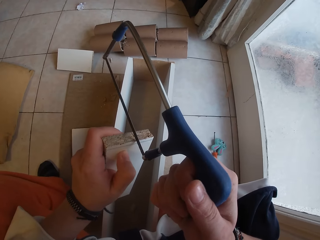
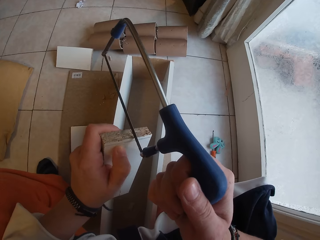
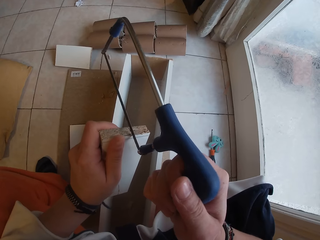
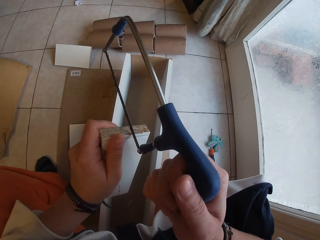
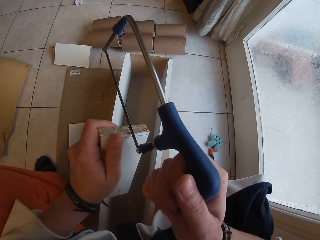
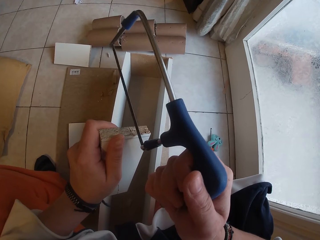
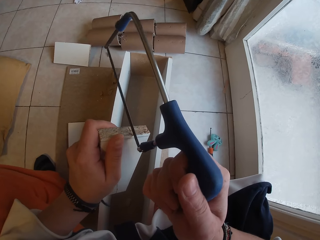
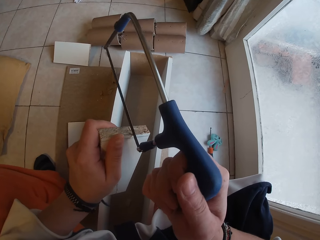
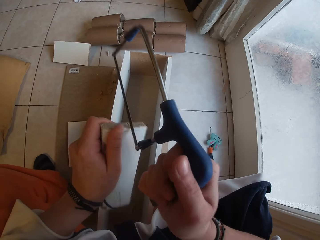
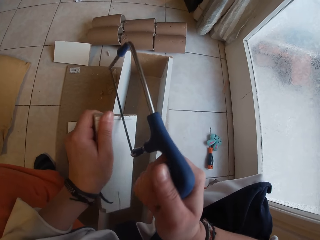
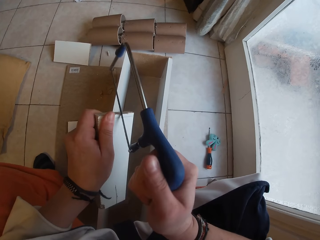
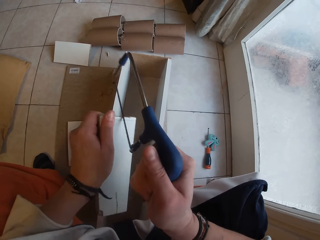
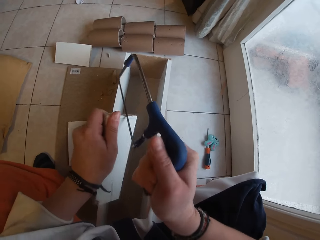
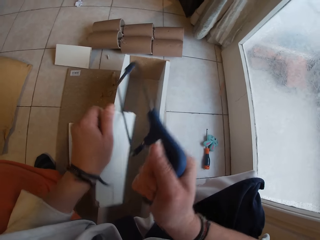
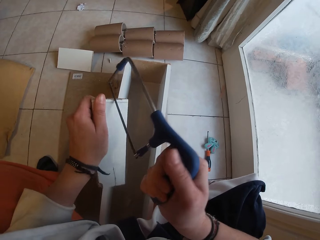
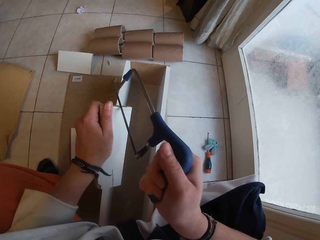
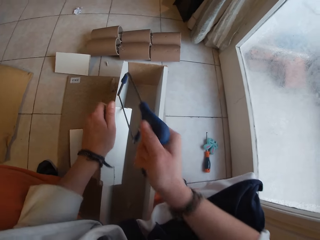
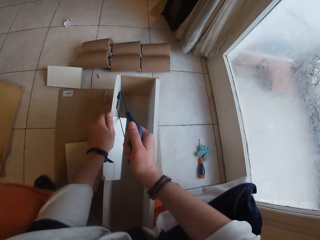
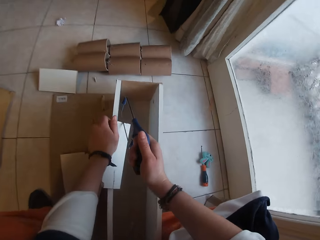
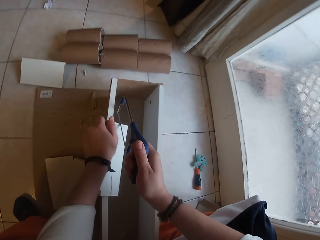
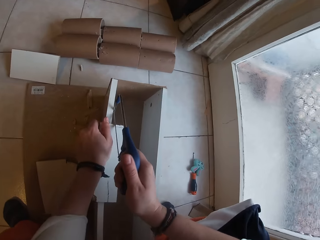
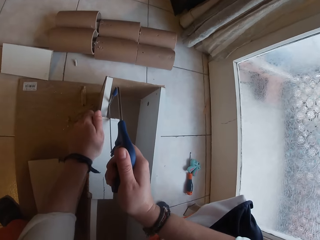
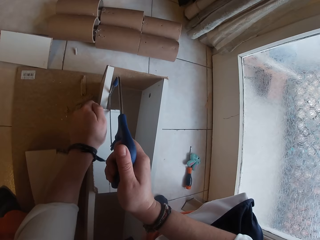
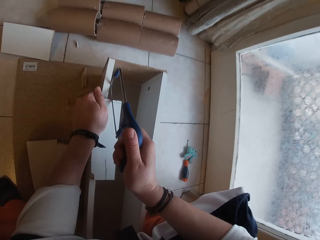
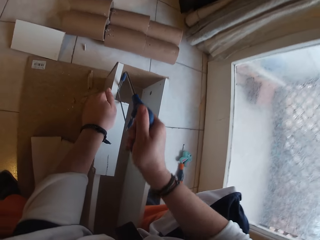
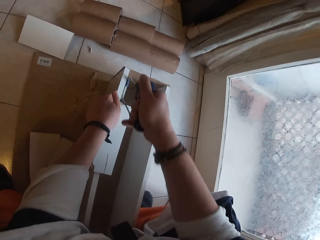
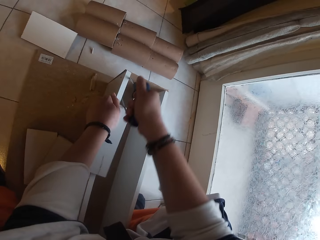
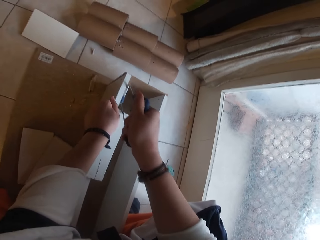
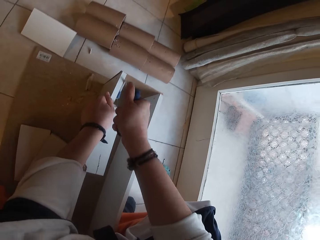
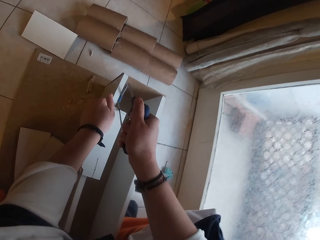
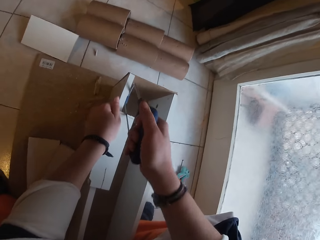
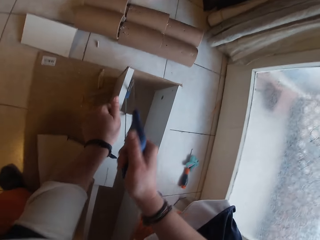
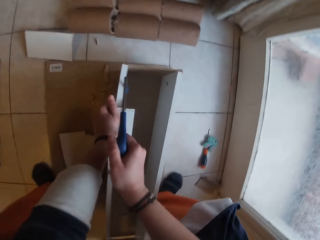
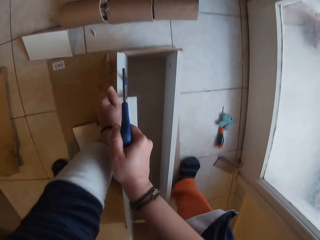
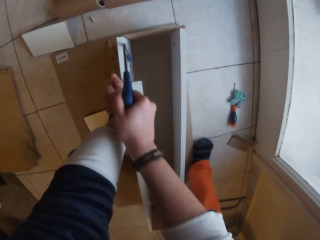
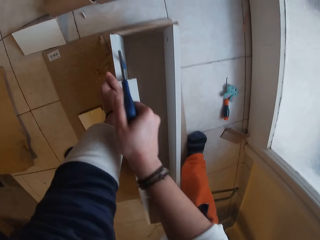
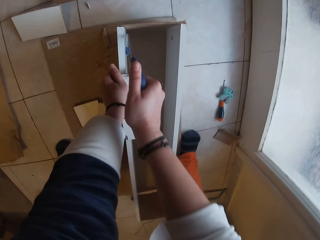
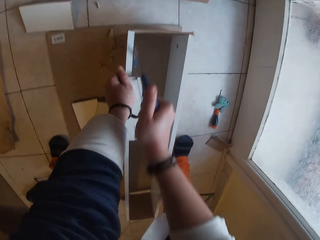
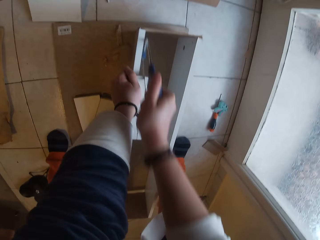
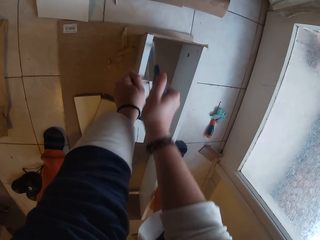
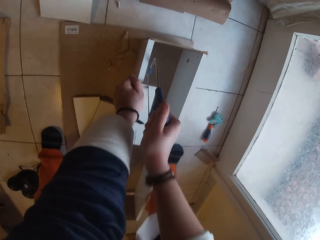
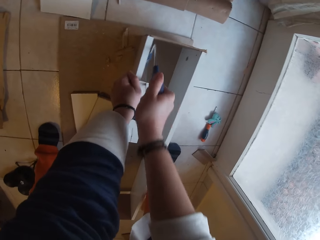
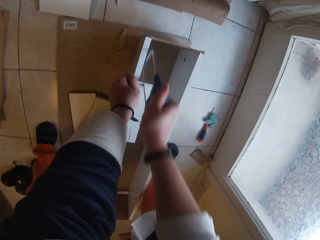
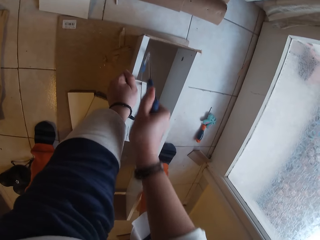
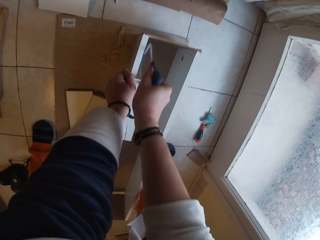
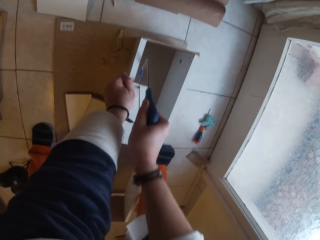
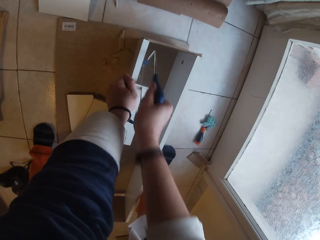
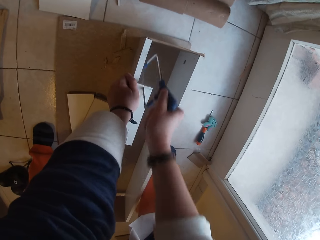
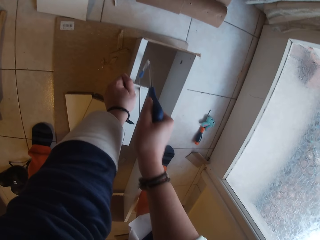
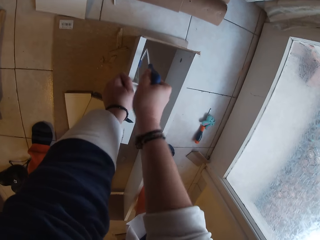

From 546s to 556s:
The camera wearer cuts the piece of wood with a saw. He places the wood on the uncompleted drawer with his left hand. He cuts the wood on the uncompleted drawer with the handsaw in his right hand.

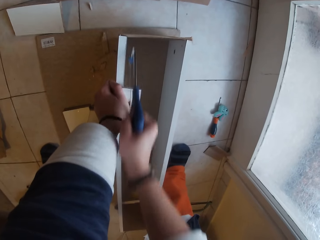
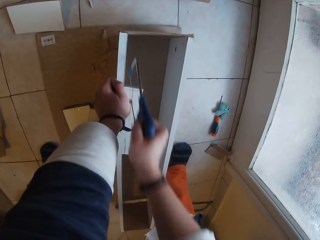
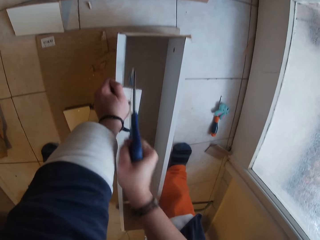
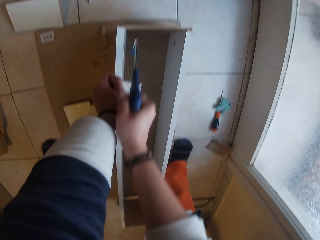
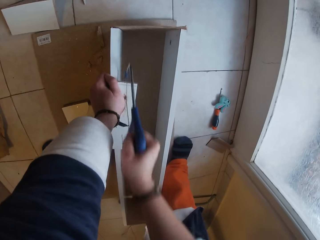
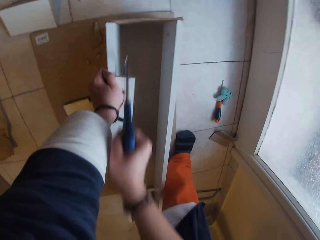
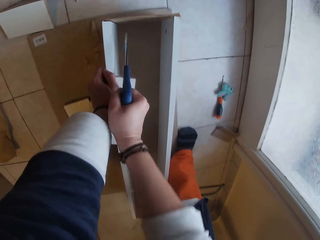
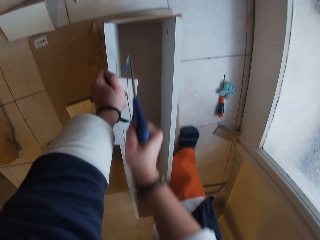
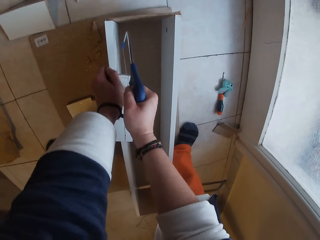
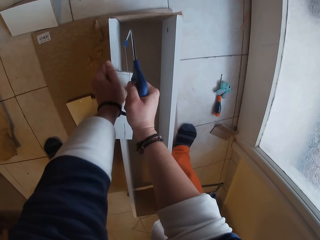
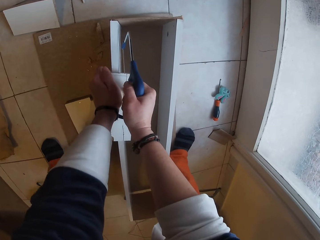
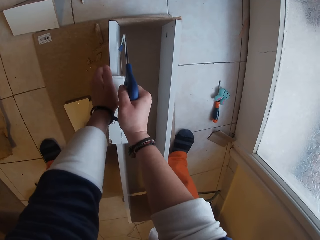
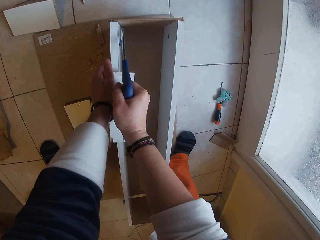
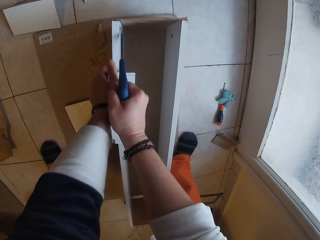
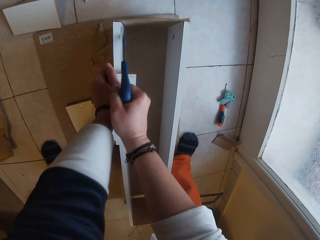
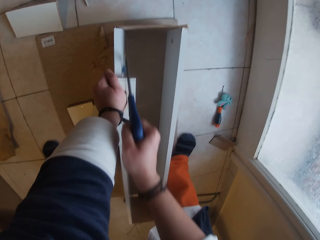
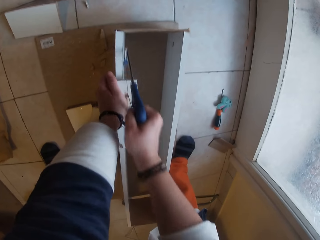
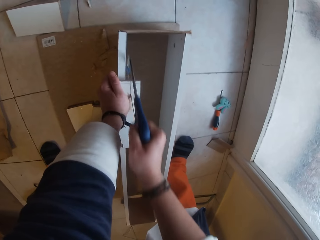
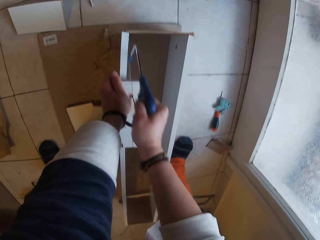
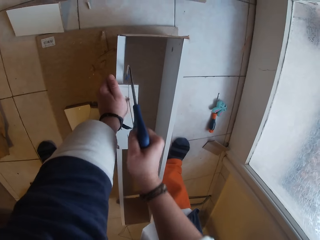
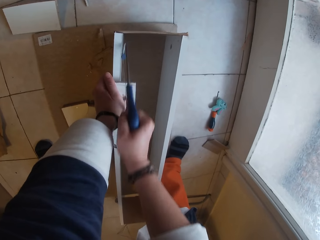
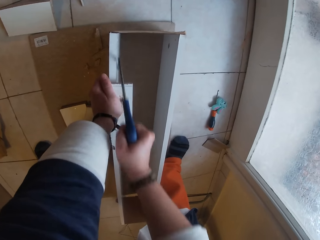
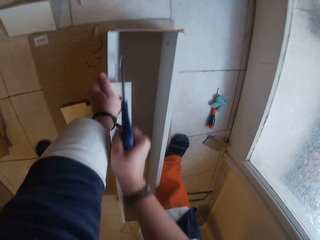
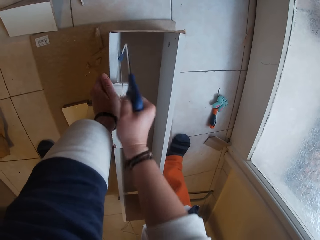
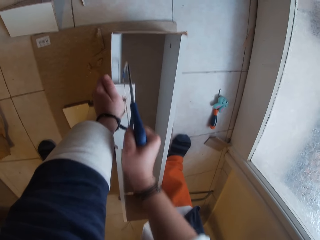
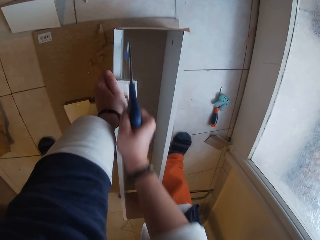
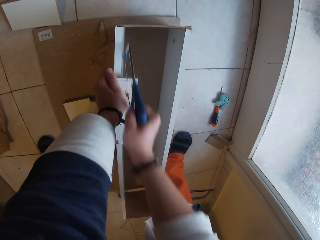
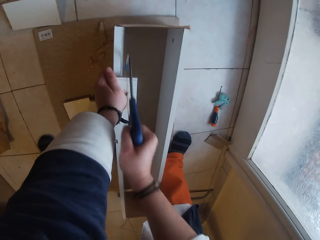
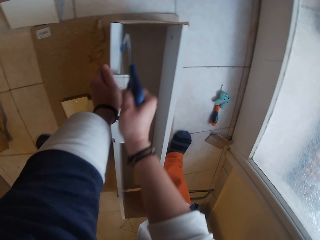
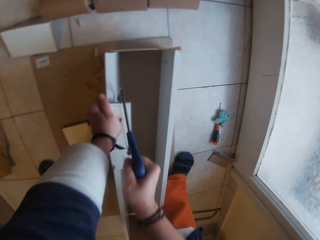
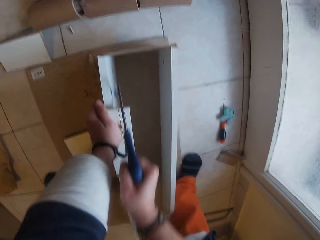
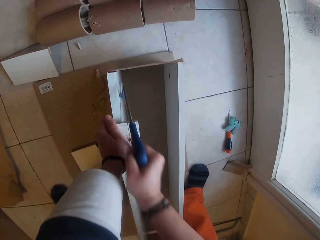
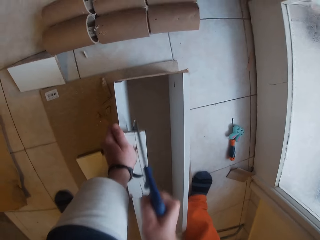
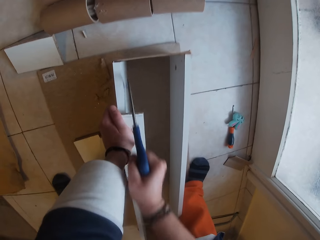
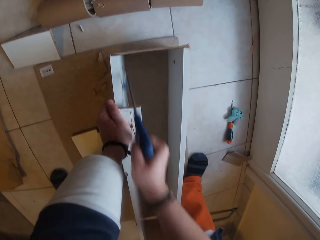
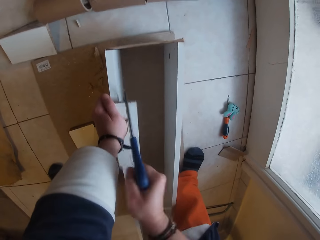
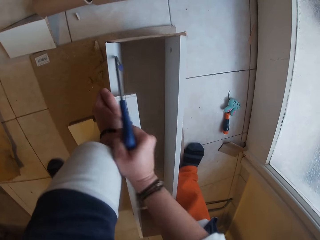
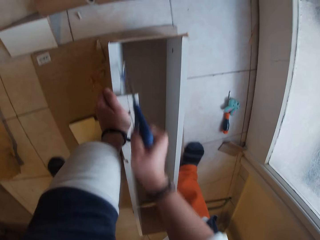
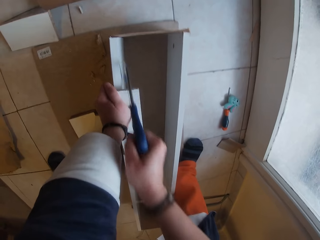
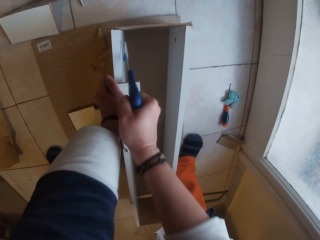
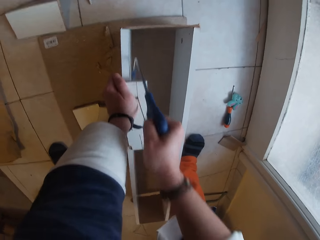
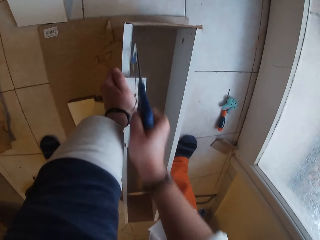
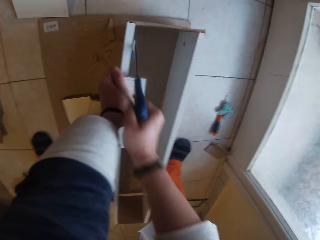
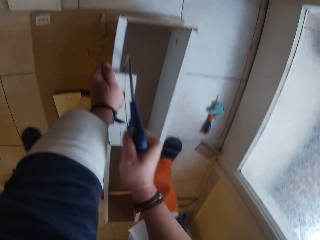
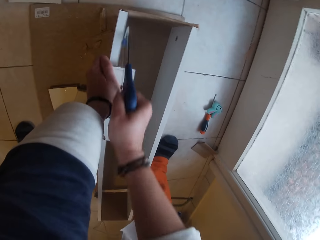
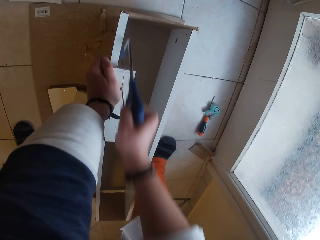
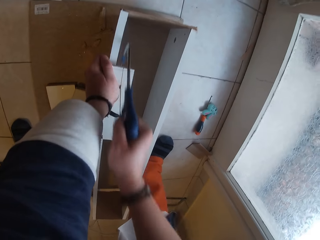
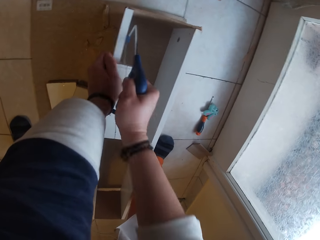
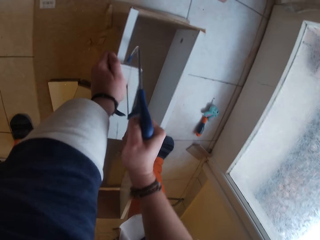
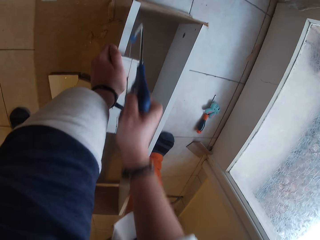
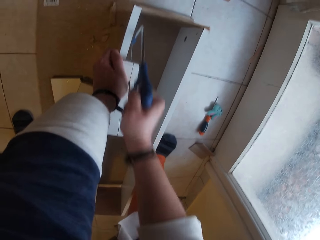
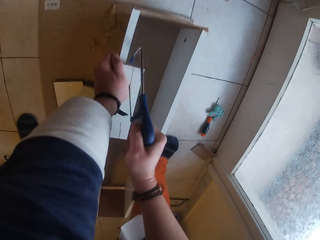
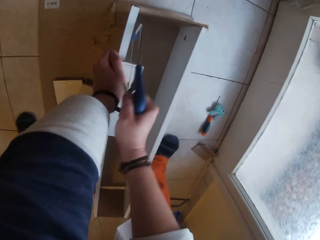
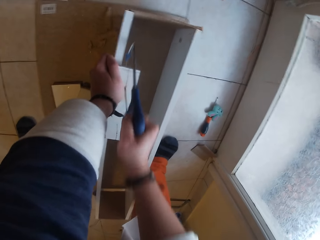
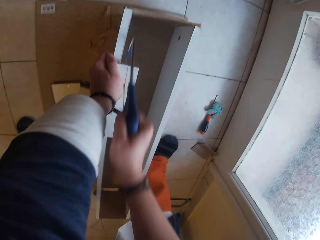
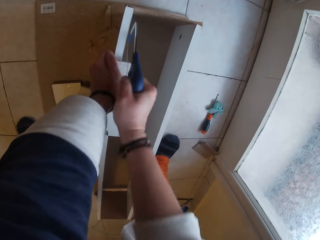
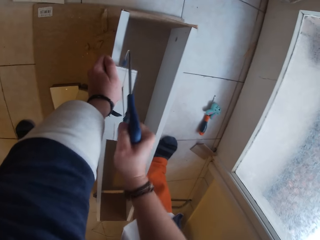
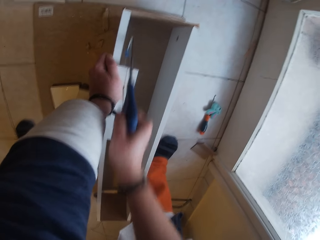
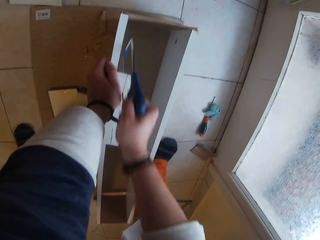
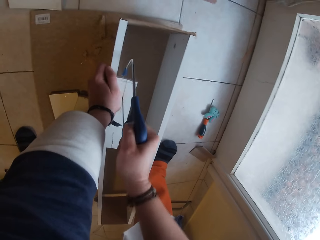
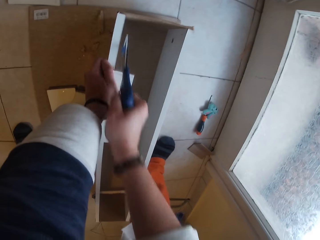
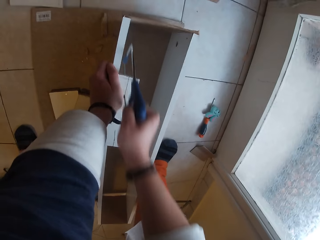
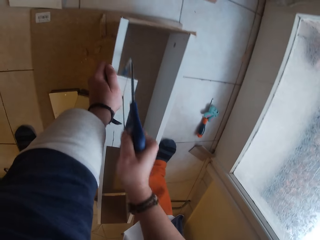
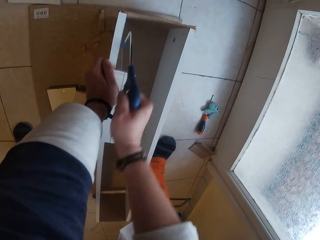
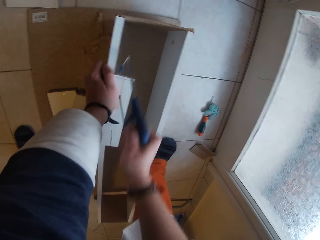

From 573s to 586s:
The camera wearer readjusts her left hand on the piece of wood on the wood box on the floor. She cuts the piece of wood in her left hand on the wood box on the floor with the hacksaw in her right hand.
